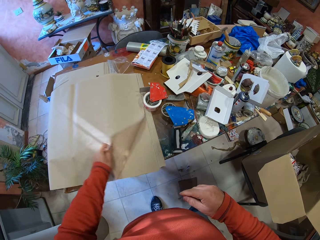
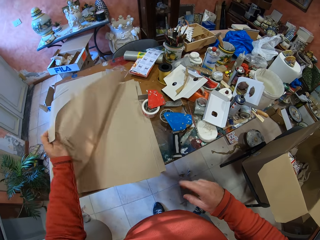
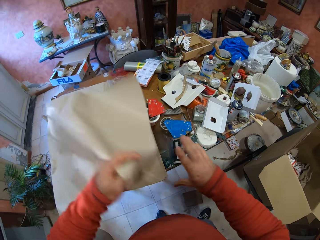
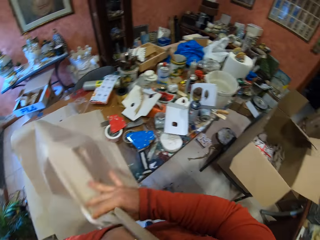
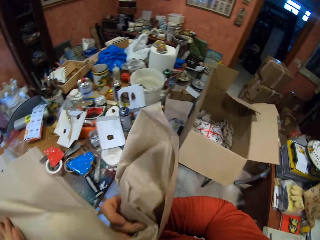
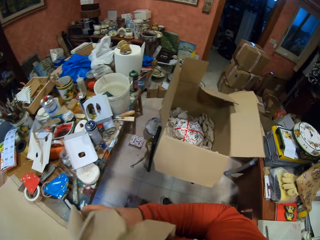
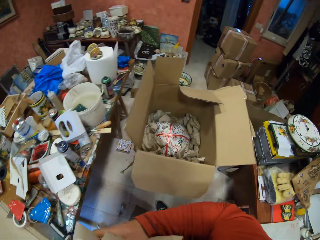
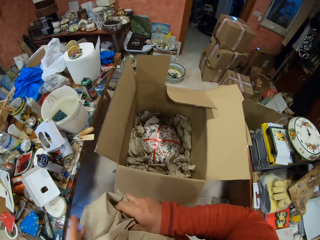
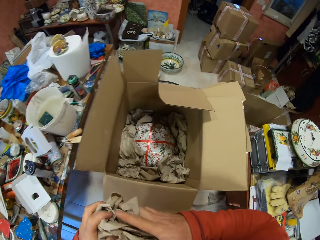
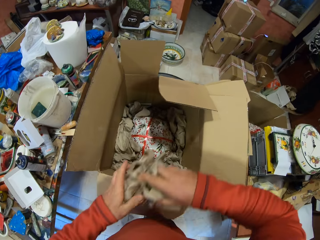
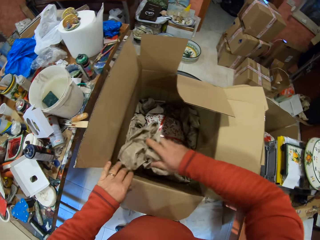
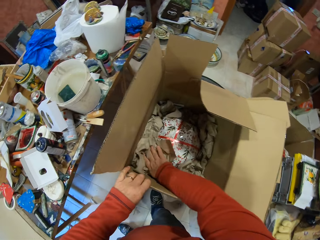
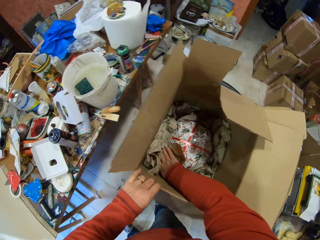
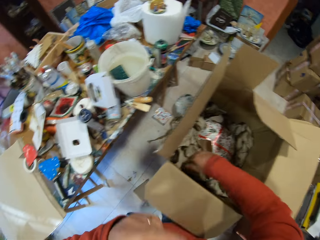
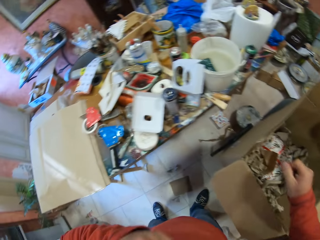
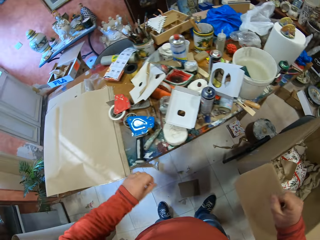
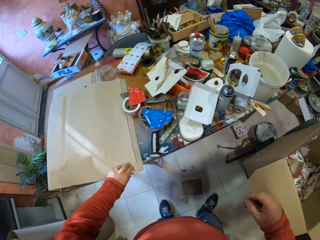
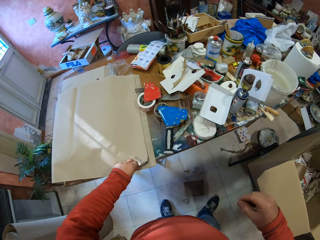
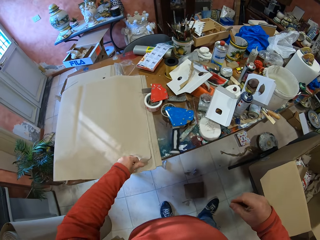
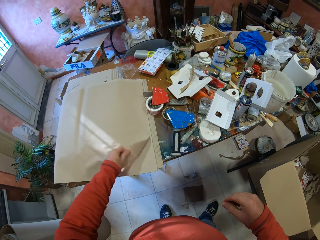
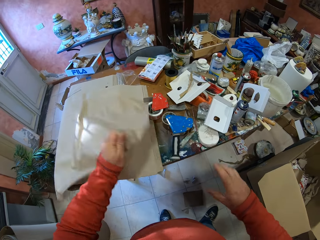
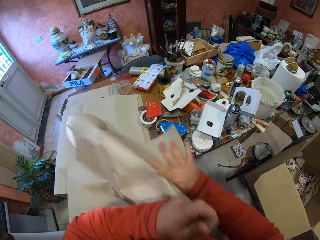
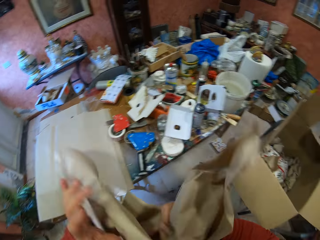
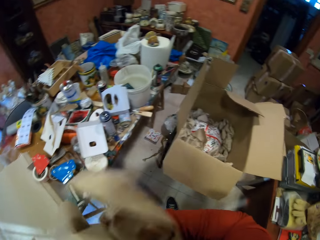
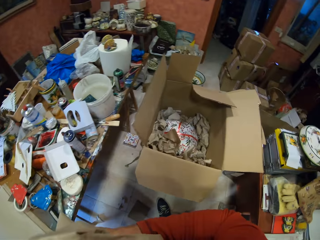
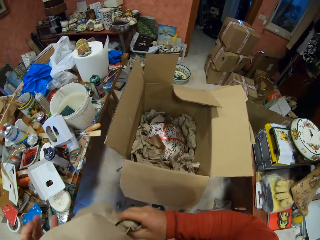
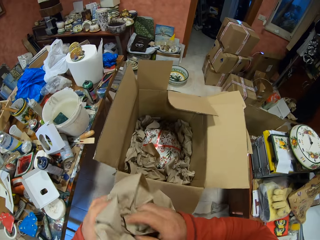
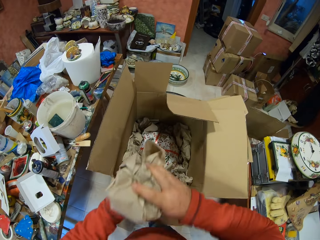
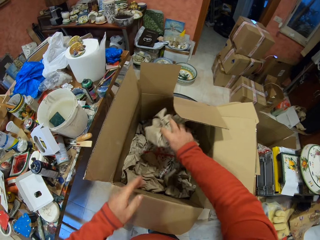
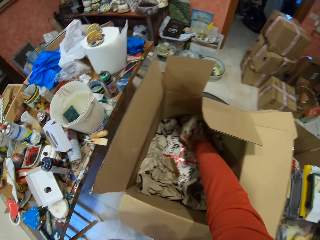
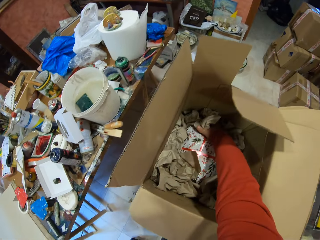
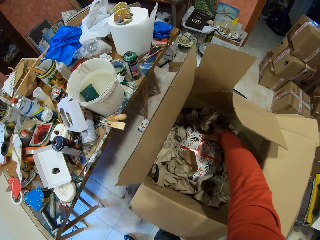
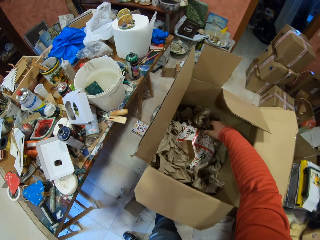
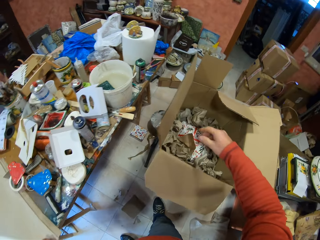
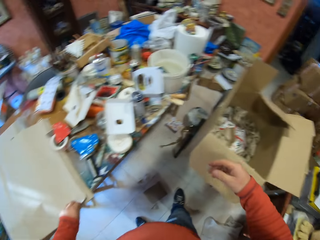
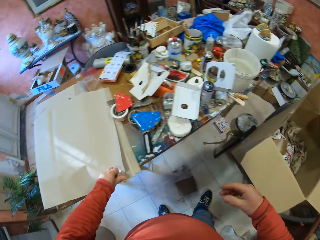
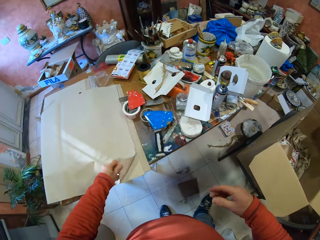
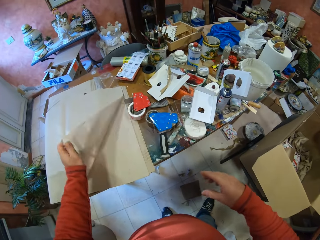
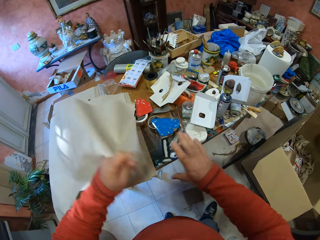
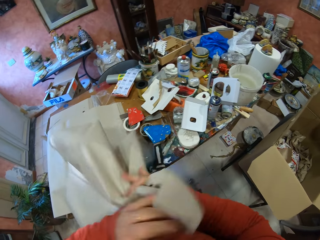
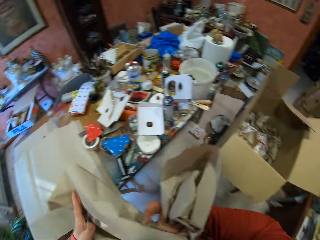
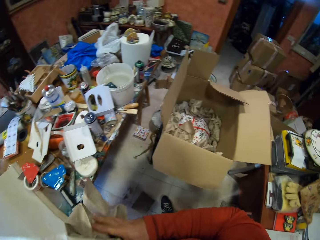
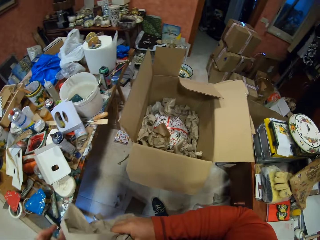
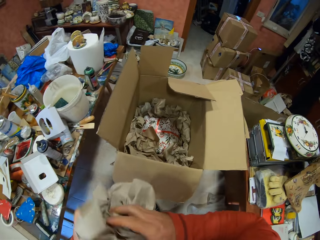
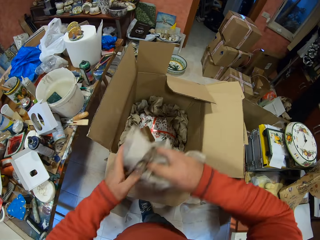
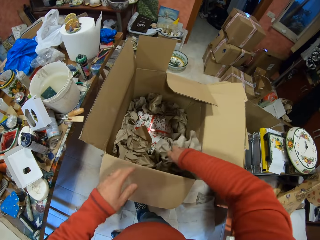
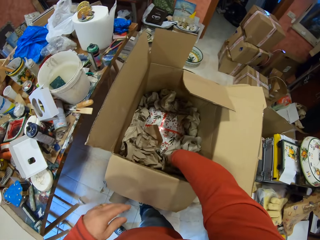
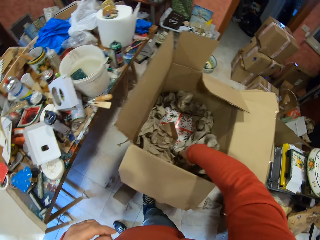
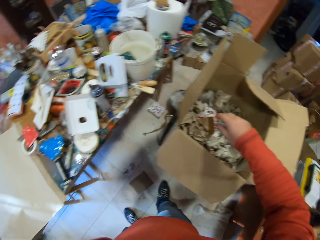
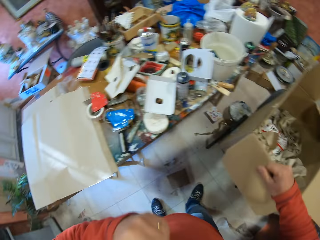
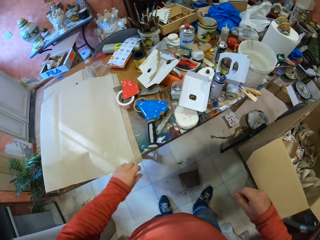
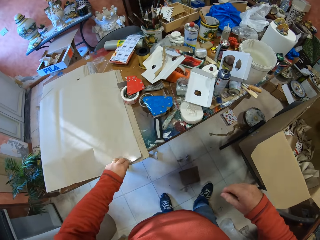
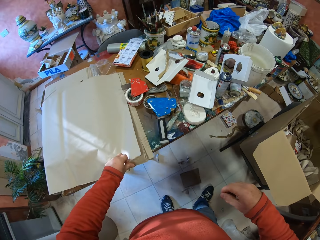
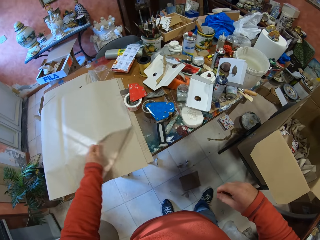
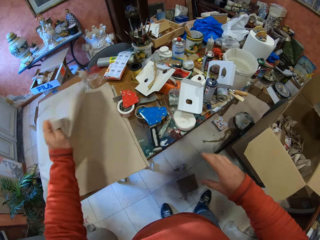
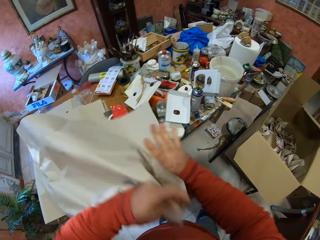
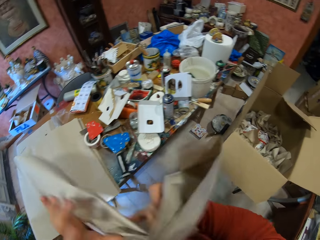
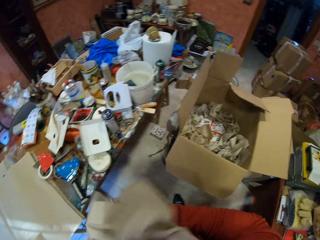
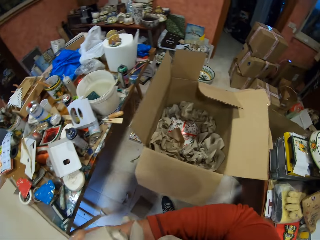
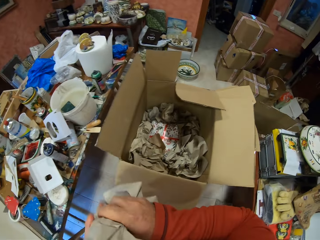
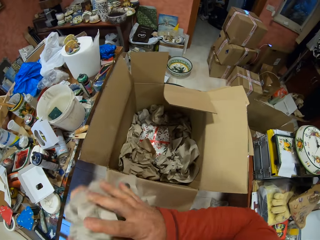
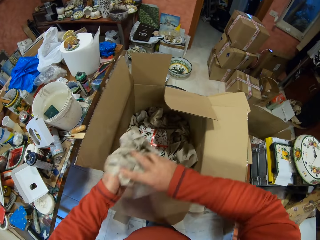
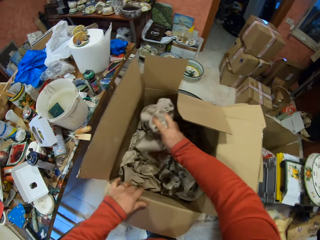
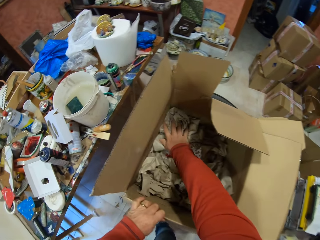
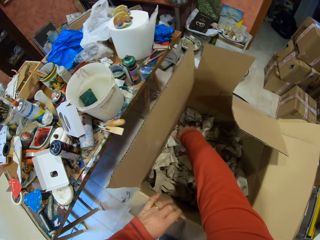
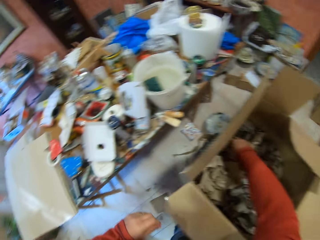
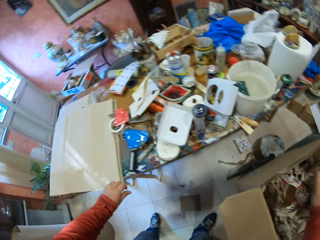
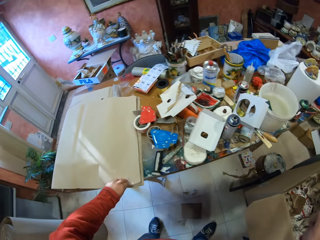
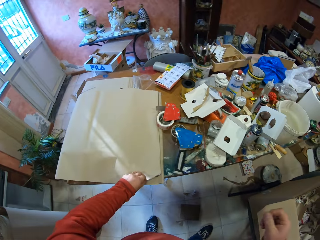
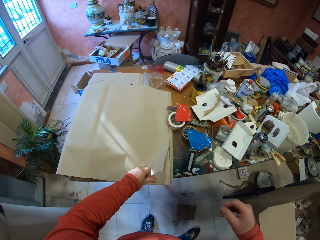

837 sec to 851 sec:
The camera wearer picks up a paper on the table. They fold the paper. They put the folded paper in the carton box. They pick up a paper from the table. They fold the paper. They put the folded paper in the carton box. They pick up a paper from the table. They fold the paper. They put the folded paper in the carton box. They pick up a paper from the table. They fold the paper. They put the folded paper in the carton box.

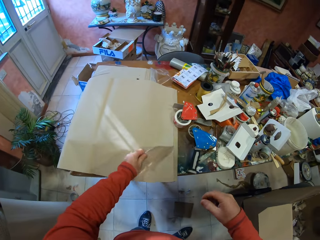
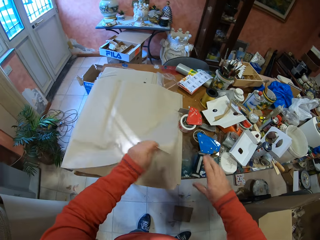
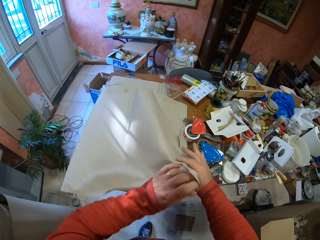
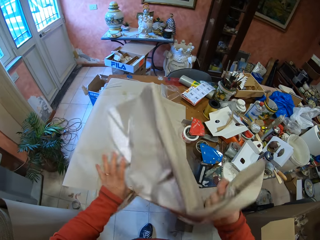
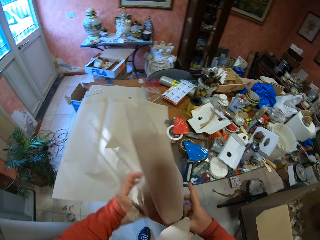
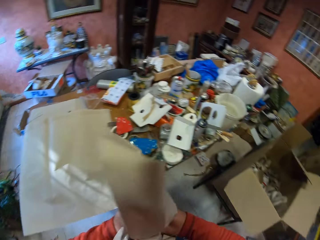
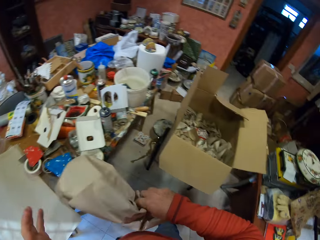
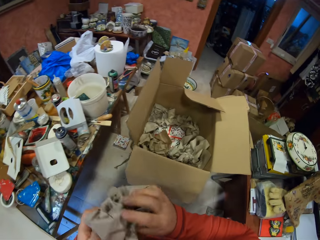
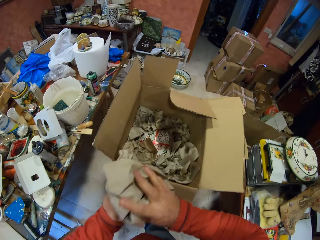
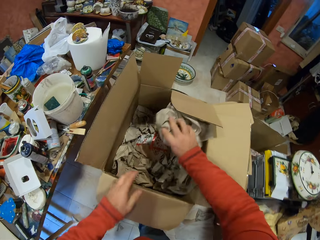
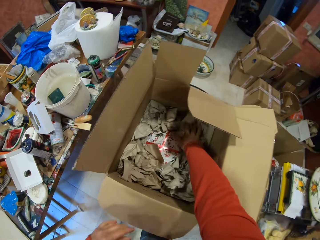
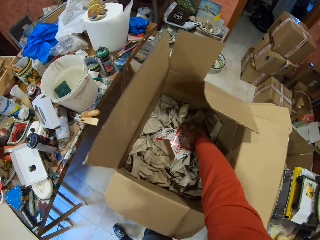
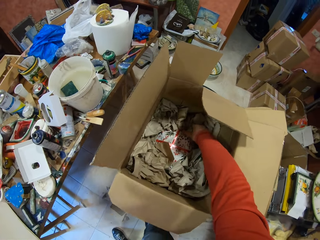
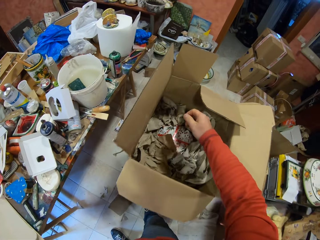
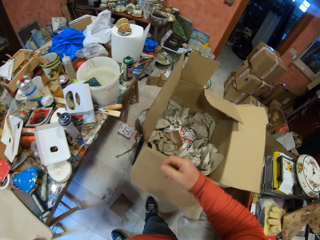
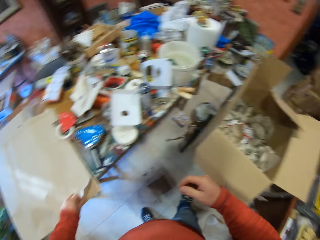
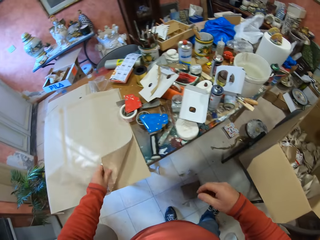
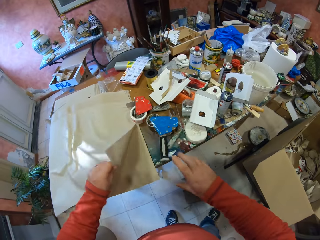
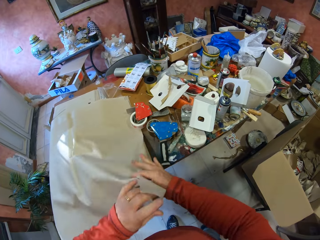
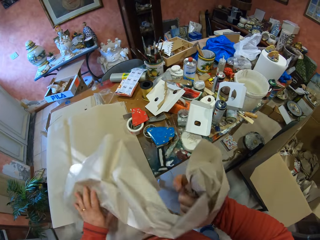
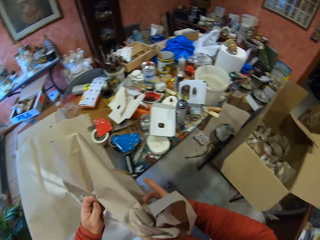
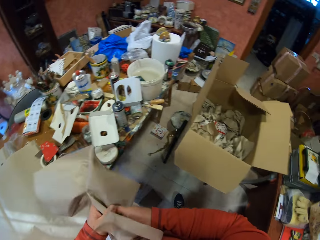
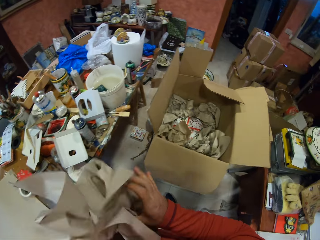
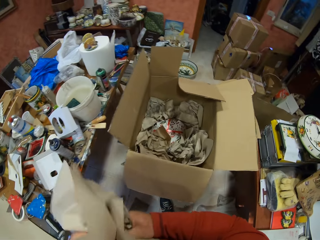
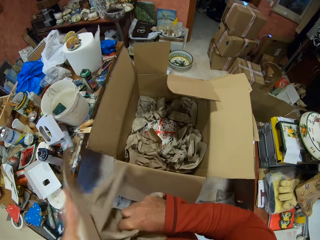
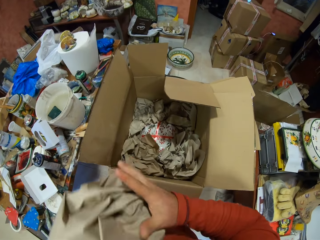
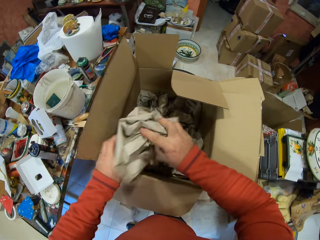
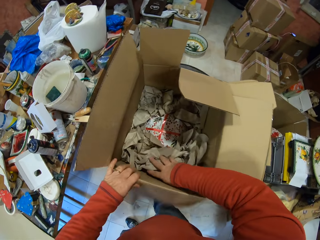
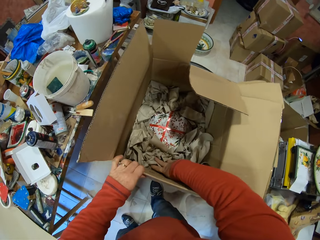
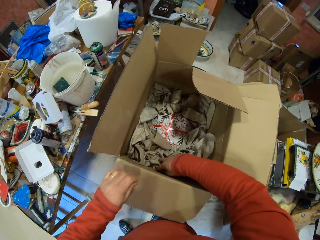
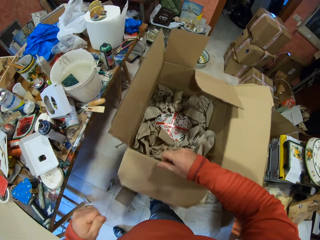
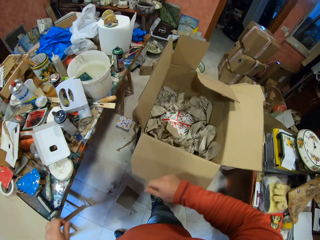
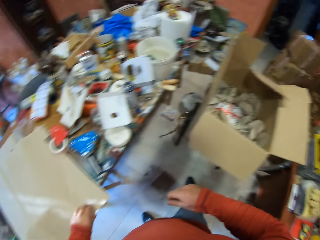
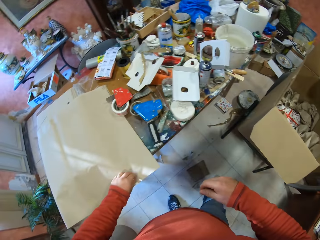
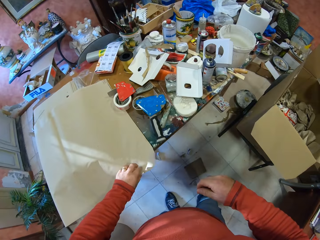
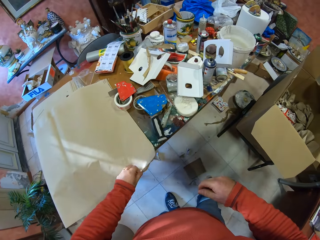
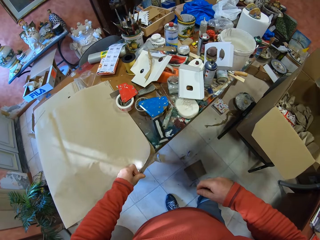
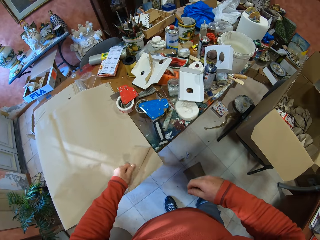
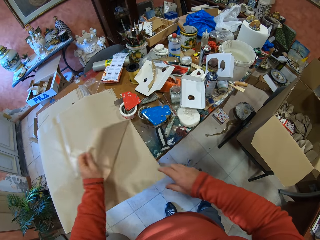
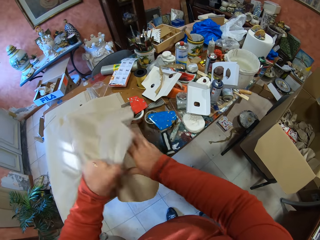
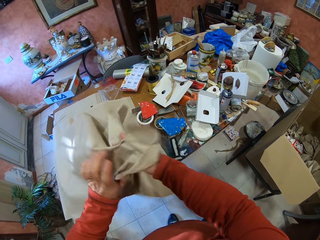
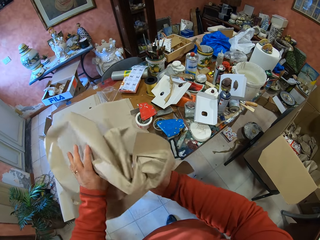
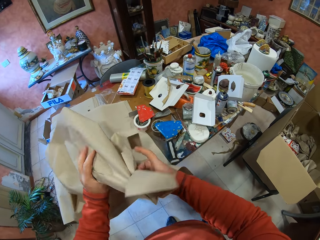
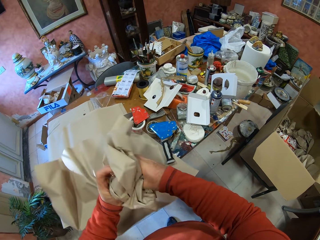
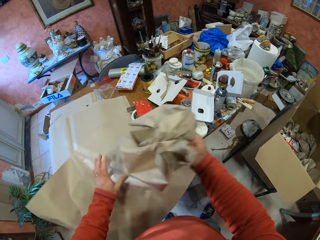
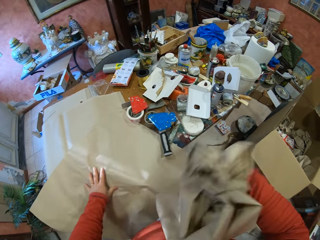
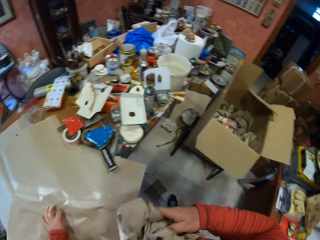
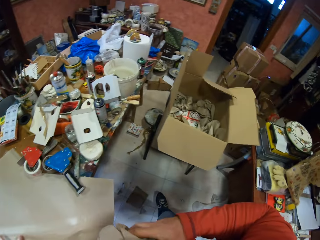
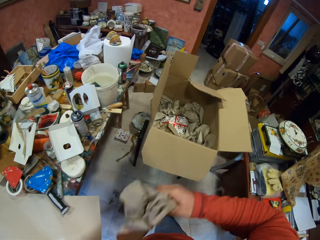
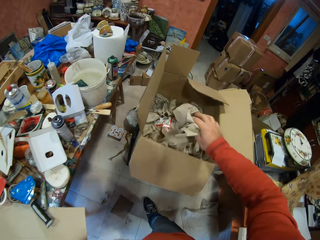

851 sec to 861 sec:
The camera wearer picks up a paper from the table. They fold the paper. They put the folded paper in the carton box. They pick up a paper from the table. They fold the paper. They put the folded paper in the carton box. They pick up a paper from the table. They fold the paper.
